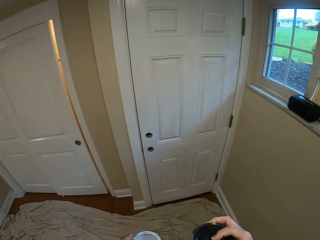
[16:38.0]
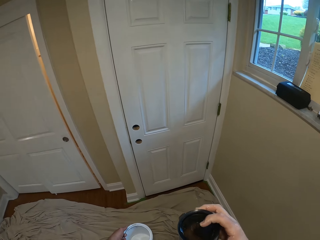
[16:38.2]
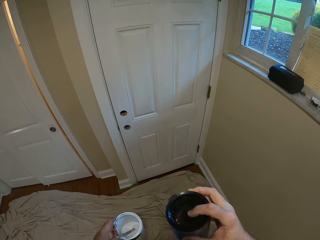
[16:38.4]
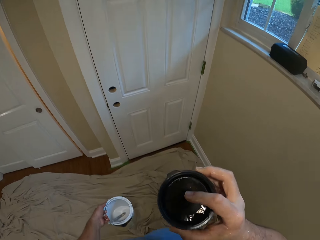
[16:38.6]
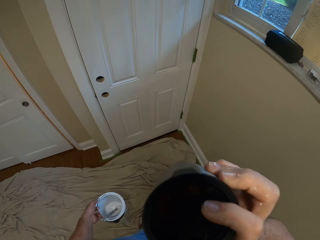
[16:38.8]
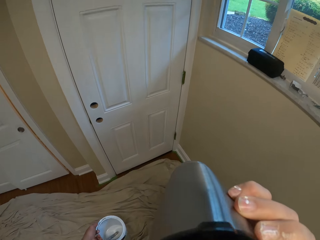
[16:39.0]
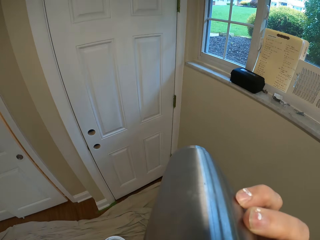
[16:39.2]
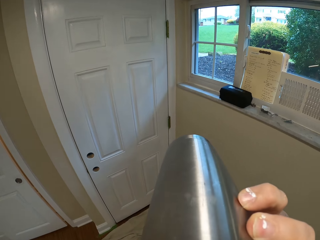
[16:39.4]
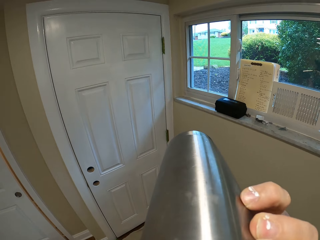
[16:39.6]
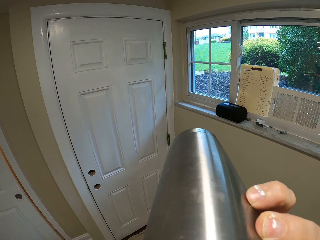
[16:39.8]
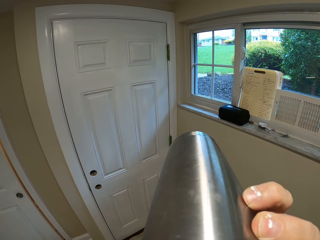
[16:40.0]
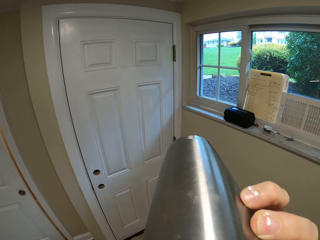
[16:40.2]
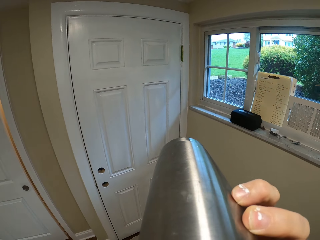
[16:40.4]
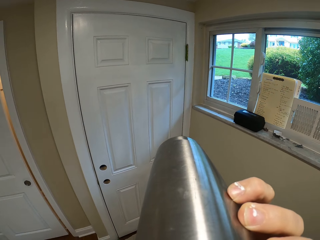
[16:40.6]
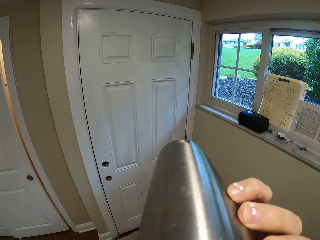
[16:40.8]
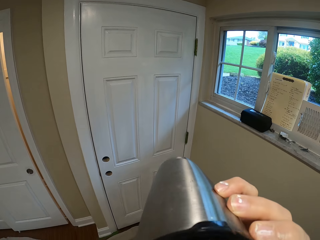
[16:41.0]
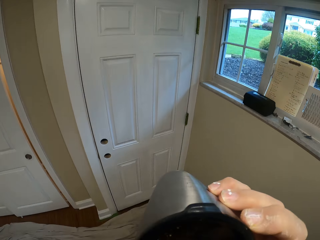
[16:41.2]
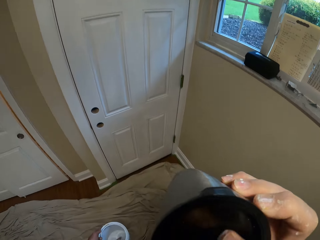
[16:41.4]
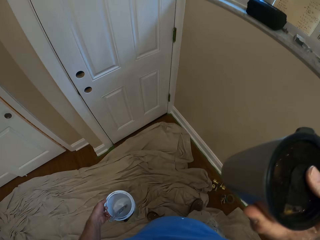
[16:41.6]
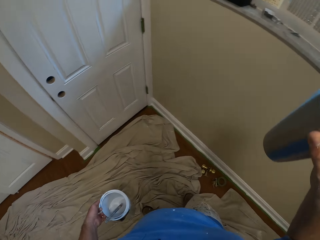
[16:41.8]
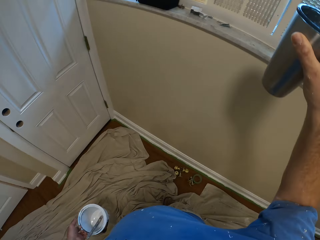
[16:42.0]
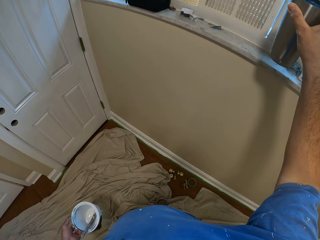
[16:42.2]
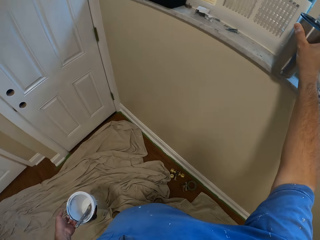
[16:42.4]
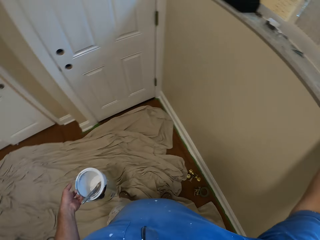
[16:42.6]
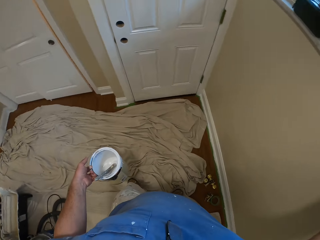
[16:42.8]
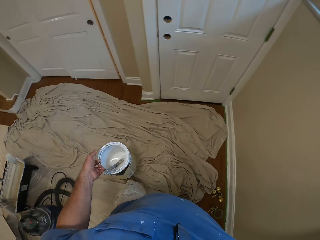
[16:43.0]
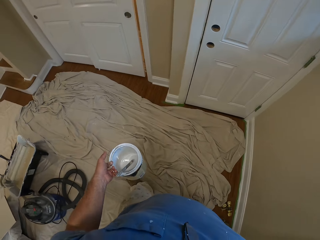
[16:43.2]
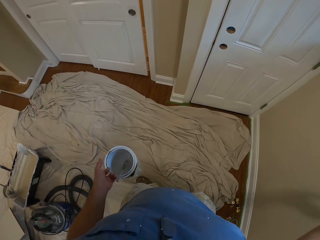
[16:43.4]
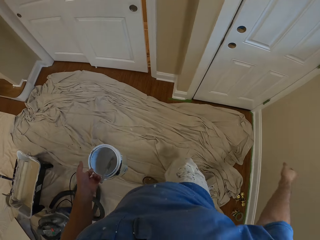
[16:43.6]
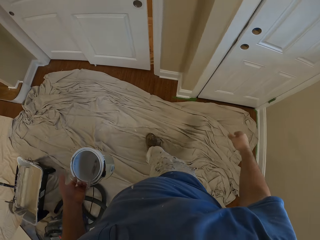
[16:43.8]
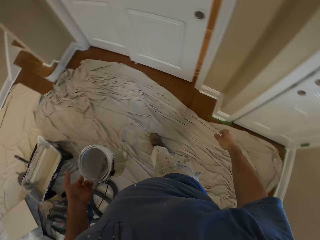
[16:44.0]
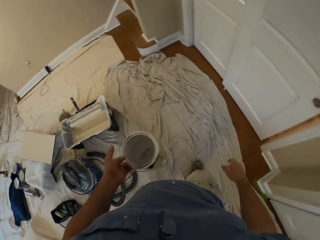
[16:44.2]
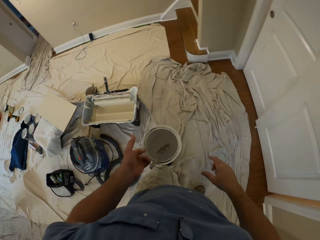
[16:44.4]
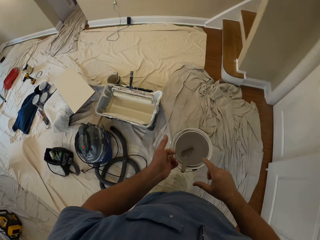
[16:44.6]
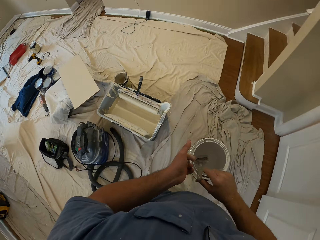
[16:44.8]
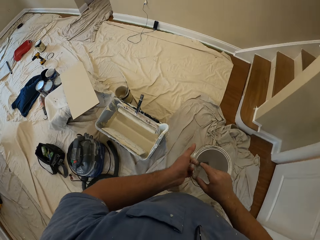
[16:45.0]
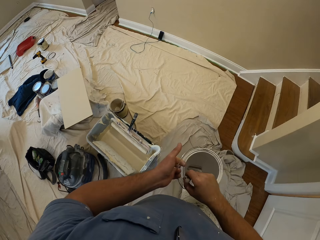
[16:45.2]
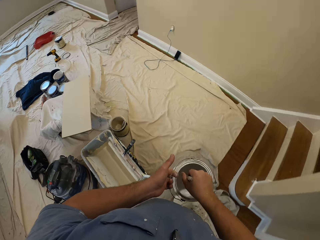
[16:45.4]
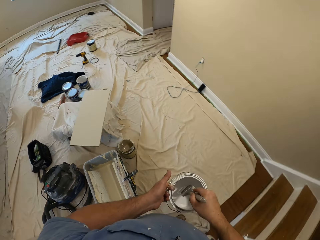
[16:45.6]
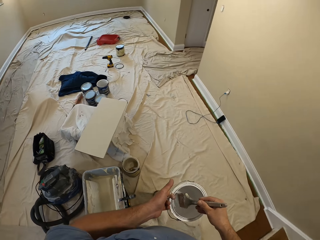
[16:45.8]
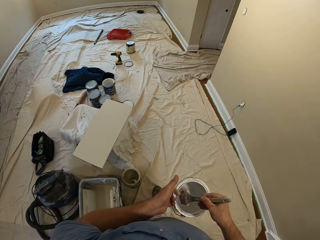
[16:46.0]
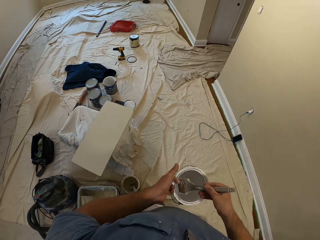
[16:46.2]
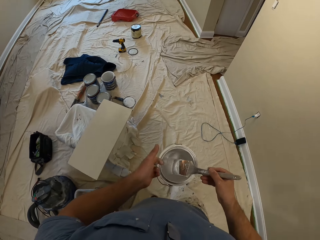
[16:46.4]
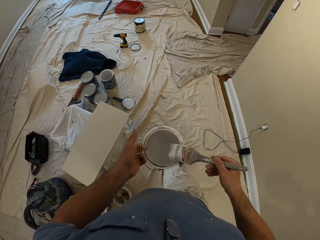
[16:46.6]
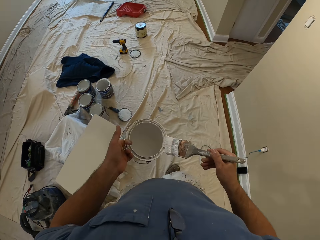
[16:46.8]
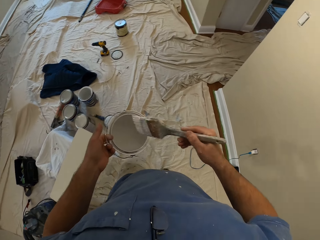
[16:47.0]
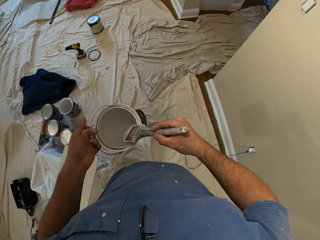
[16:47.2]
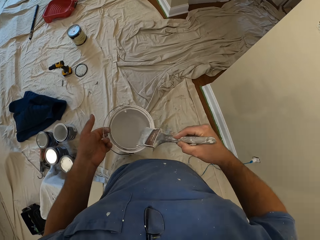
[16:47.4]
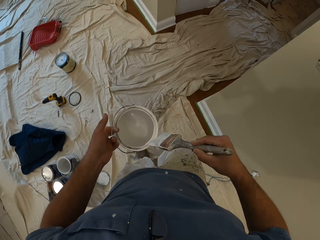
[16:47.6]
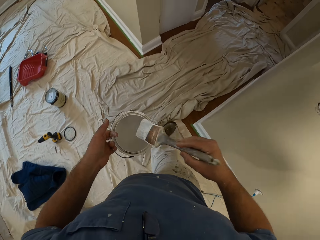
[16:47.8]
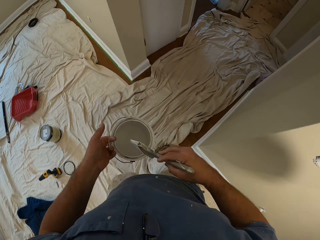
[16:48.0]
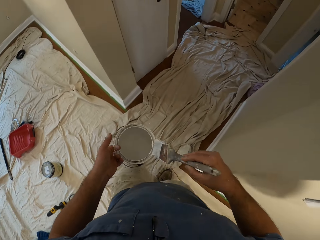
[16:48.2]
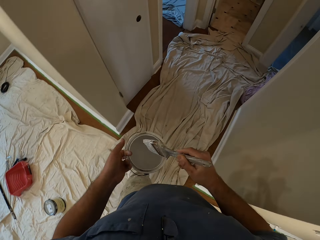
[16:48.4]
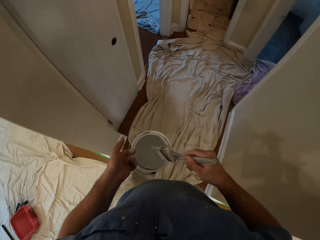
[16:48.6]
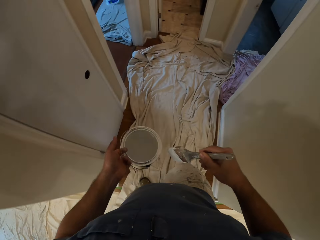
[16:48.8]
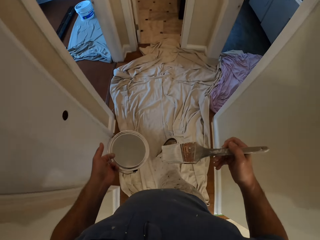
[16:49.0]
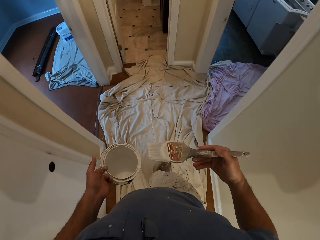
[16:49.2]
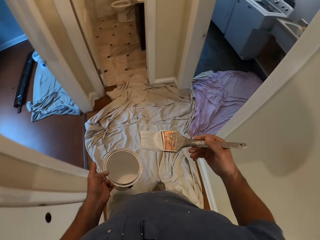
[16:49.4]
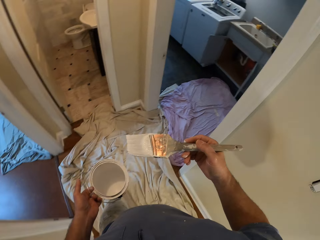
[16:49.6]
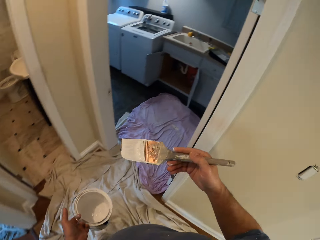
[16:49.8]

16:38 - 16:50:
The camera wearer opens the travel mug. He drinks from the flask. He returns the flask to the window with his right hand. He walks towards the kitchen door. He picks the paint brush from the paint. He holds the paint brush in the paint container with his right hand. He rubs the paint brush on the tip of the paint container. He reduces paint on the paint brush.

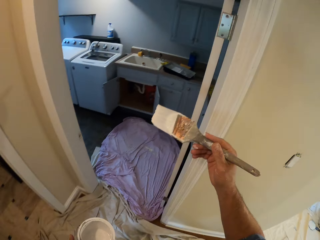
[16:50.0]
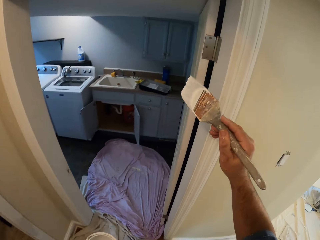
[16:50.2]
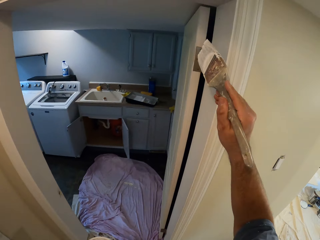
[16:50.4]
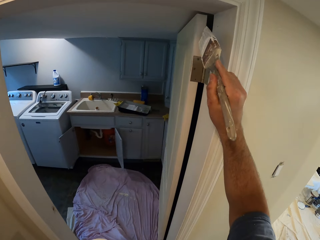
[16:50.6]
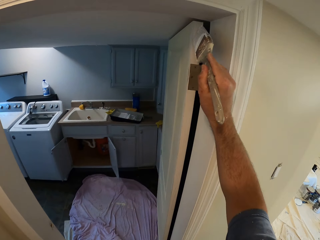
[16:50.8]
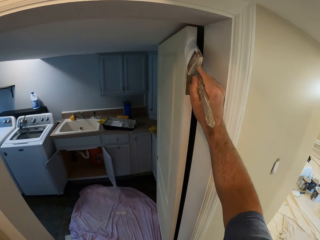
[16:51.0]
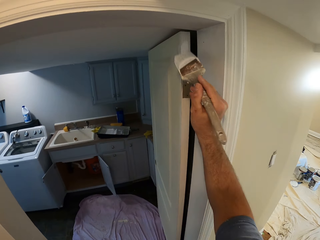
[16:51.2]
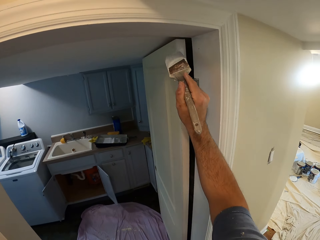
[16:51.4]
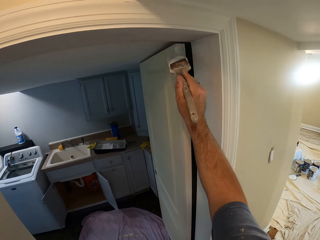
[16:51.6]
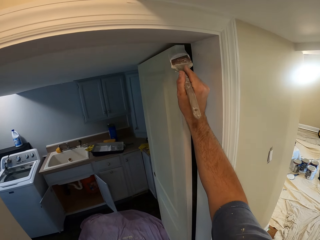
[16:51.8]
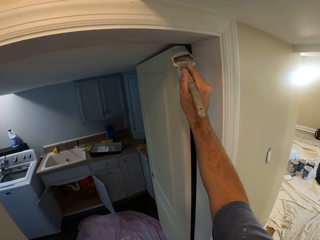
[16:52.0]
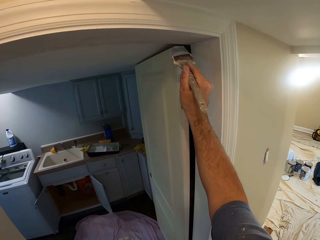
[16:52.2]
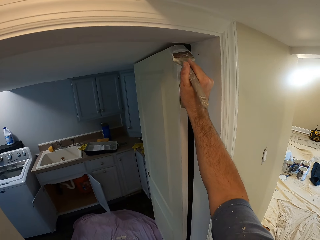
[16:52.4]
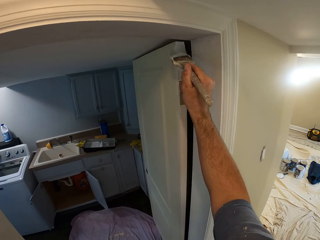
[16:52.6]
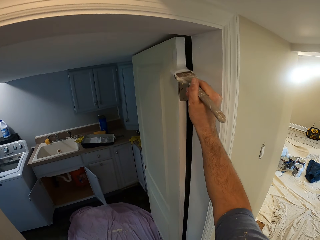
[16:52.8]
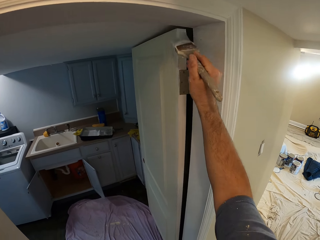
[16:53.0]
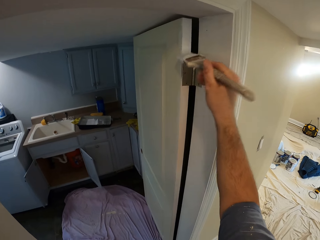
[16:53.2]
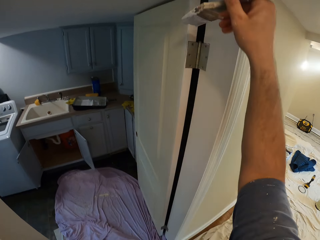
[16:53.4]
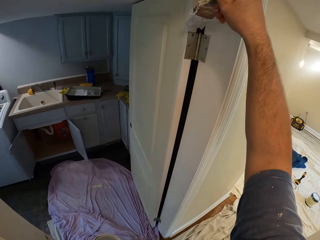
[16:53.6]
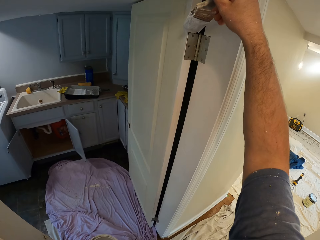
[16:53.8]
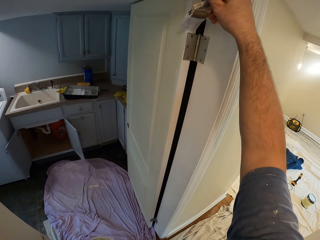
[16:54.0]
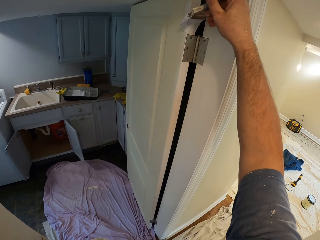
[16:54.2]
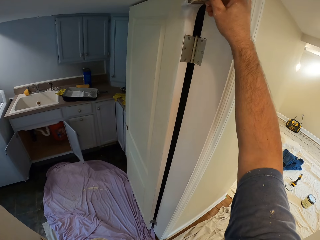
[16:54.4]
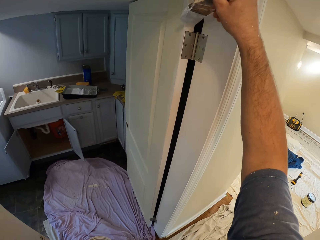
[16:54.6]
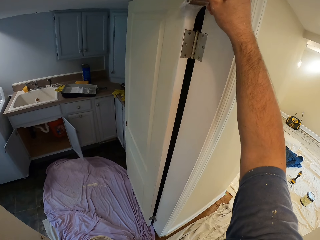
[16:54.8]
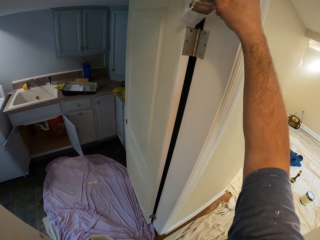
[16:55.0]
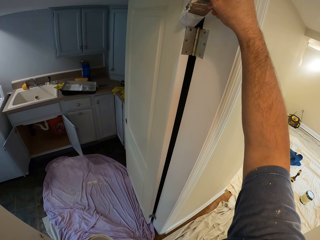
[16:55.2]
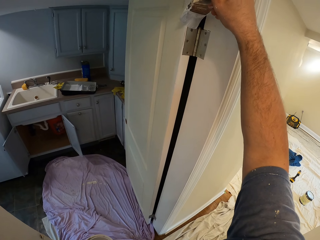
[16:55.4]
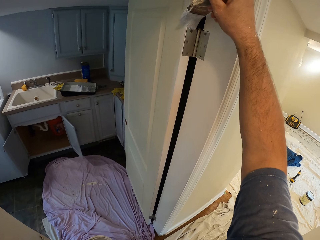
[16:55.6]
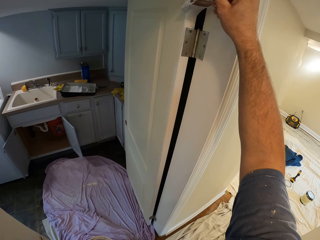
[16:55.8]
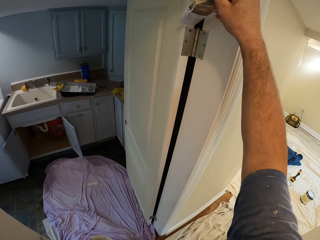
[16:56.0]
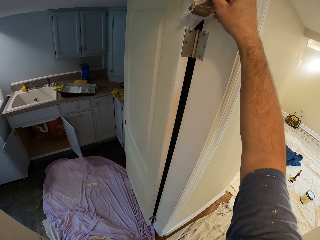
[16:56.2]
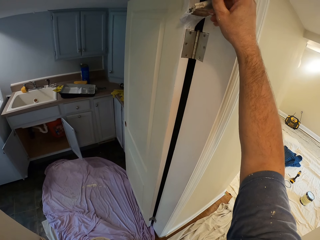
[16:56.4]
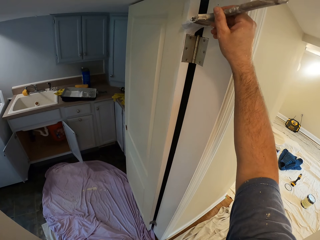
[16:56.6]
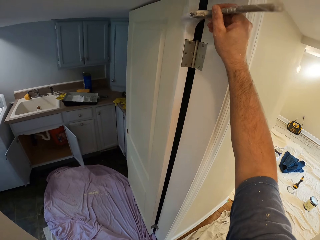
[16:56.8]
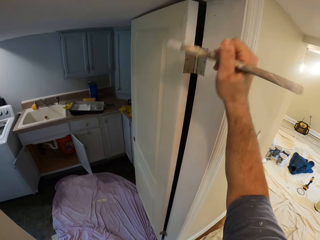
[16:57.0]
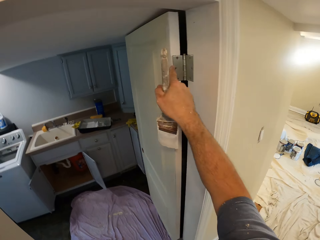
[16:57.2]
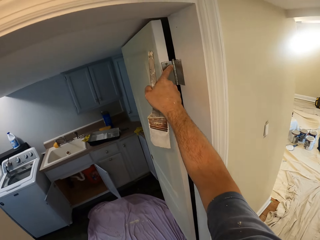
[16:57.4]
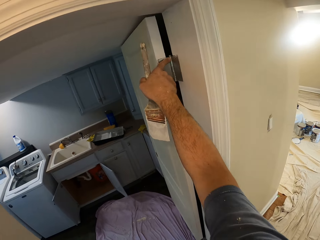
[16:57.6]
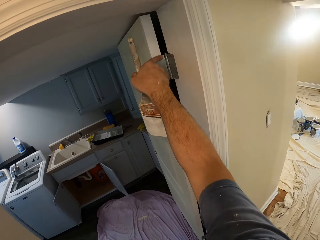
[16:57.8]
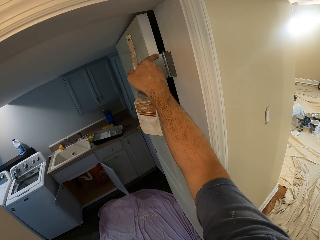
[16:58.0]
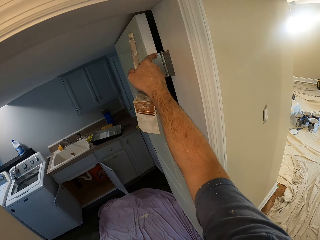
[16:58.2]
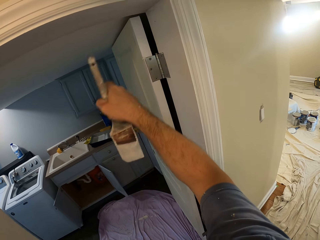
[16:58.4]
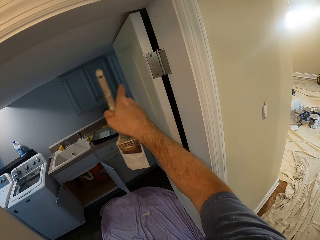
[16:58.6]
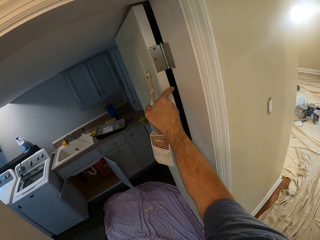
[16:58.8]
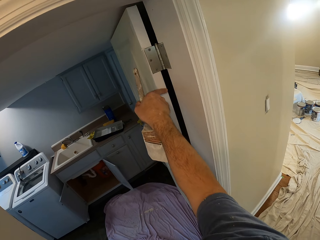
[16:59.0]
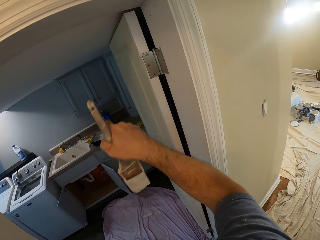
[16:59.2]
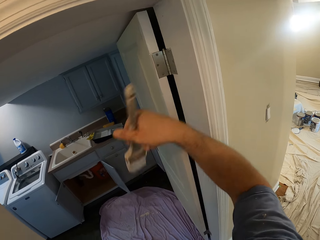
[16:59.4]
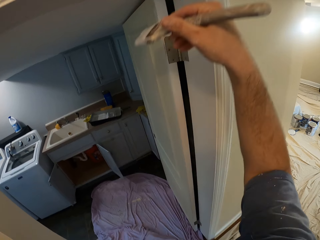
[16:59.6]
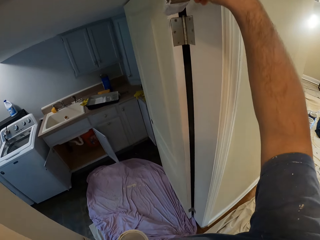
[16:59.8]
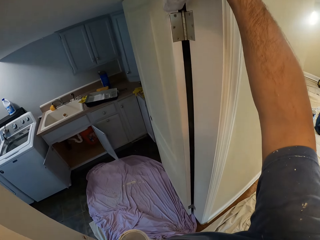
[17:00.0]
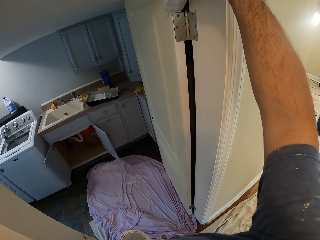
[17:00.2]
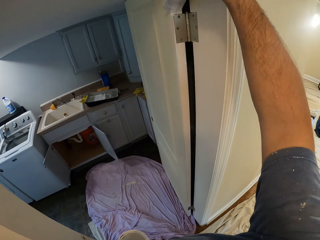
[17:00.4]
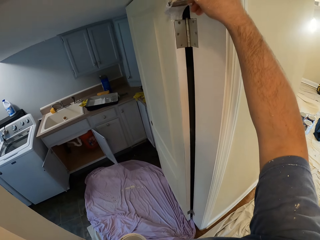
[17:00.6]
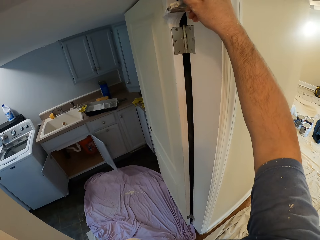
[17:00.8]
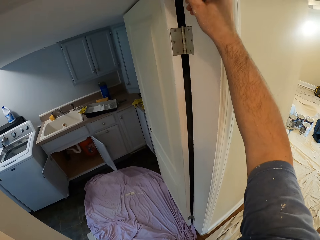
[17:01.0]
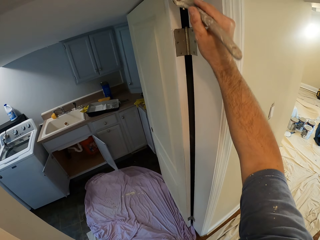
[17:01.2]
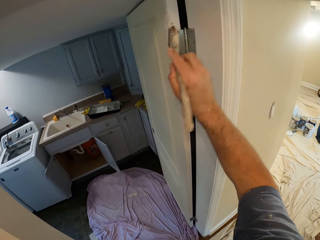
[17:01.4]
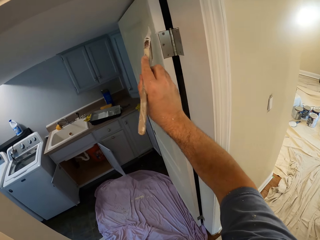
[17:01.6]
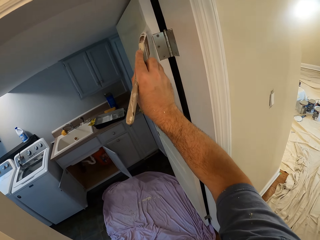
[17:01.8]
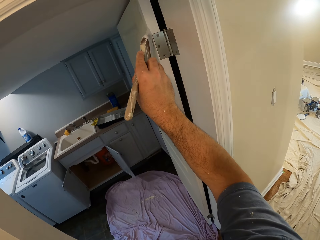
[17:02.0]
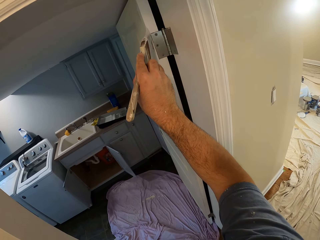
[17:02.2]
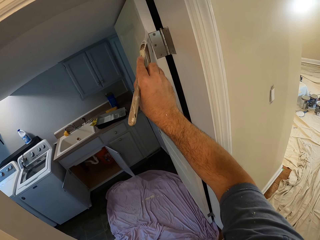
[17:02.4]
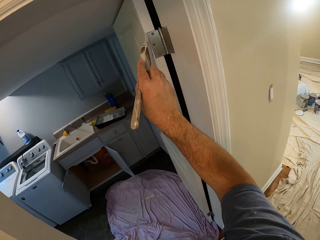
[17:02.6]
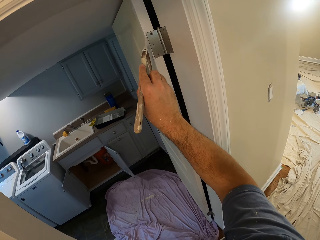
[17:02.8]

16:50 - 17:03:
The camera wearer paints the kitchen door with the paint brush in his right hand. He removes the paint brush from the kitchen door. He cleans off paint from the hinge of the door with his right middle finger. He touches the door. He rubs his right middle finger on the door. He paints the kitchen door with the paint brush in his right hand.
